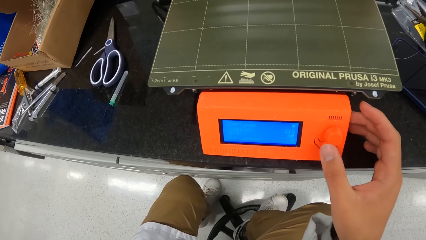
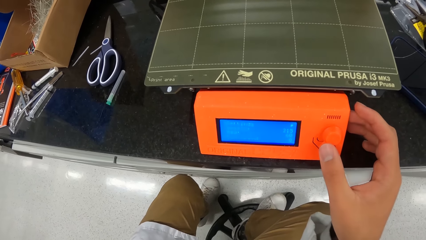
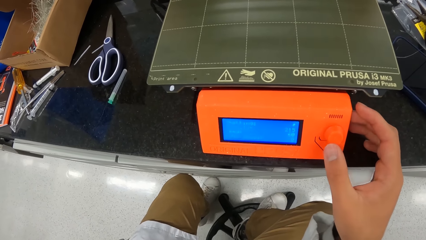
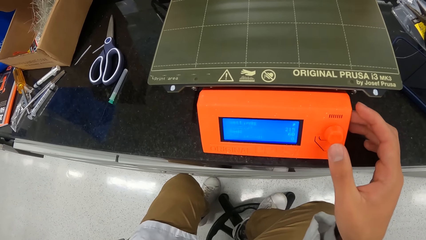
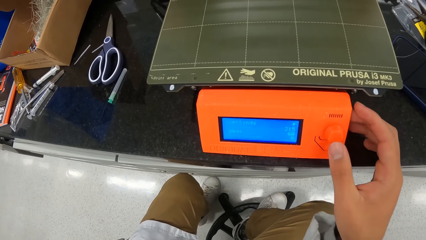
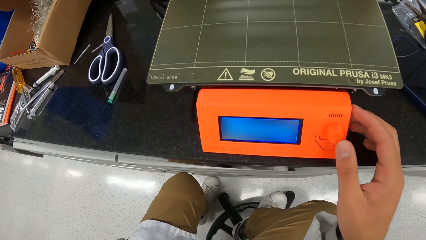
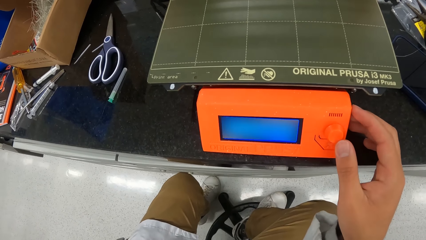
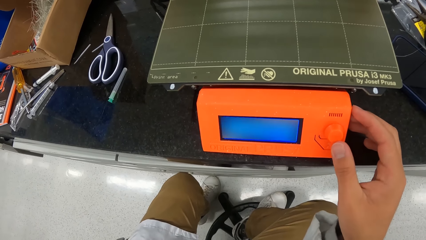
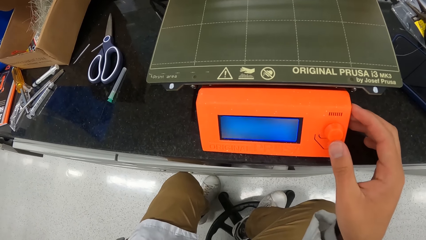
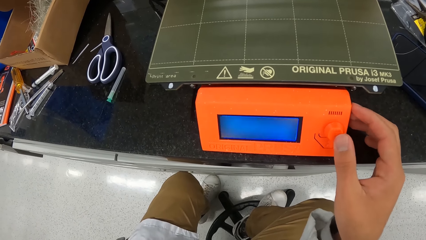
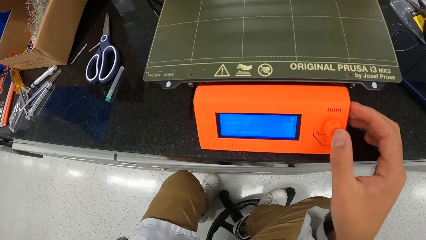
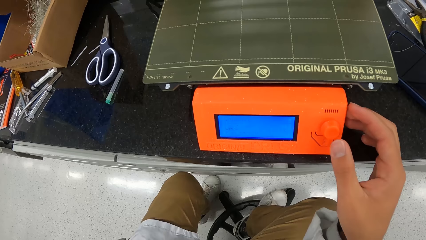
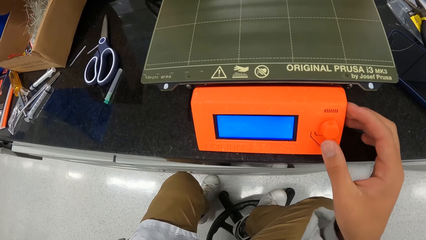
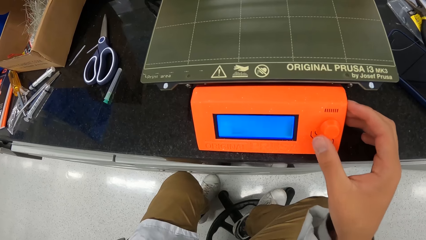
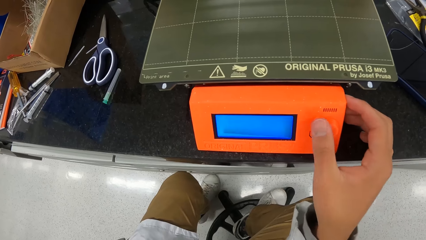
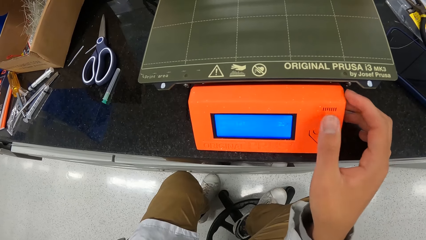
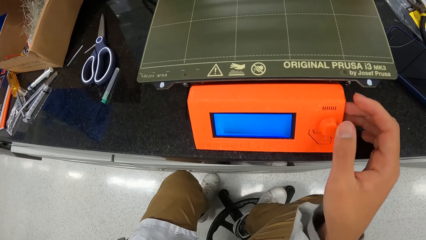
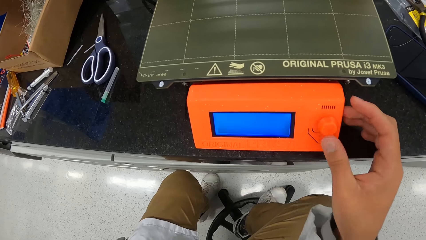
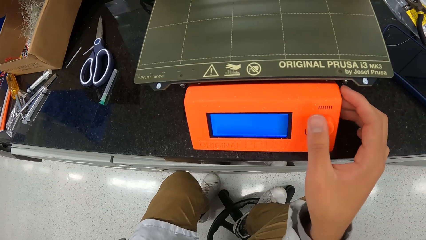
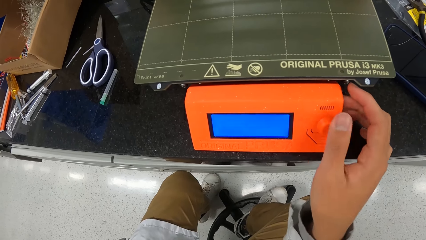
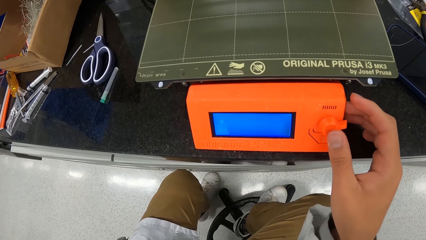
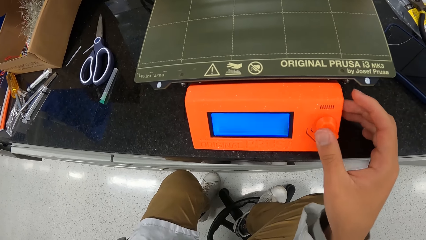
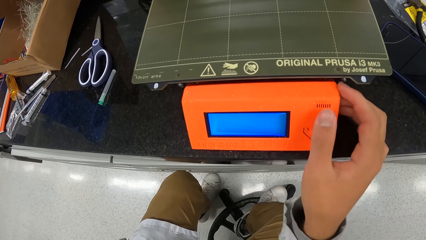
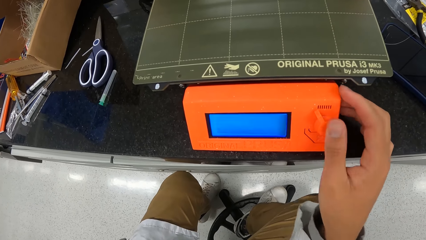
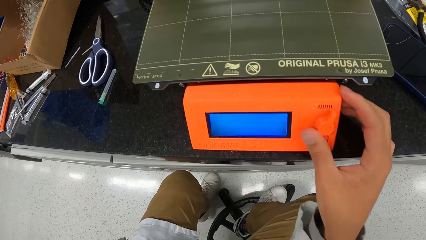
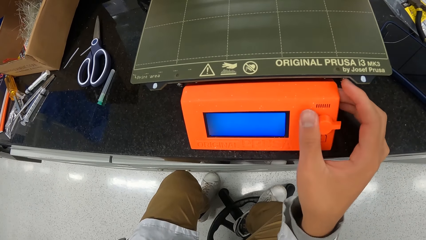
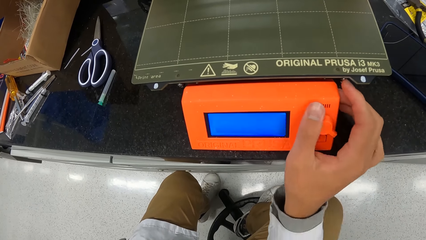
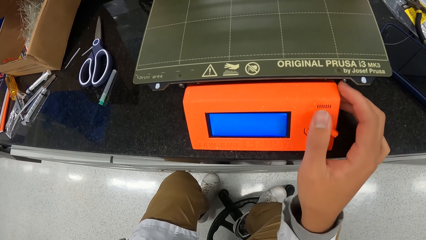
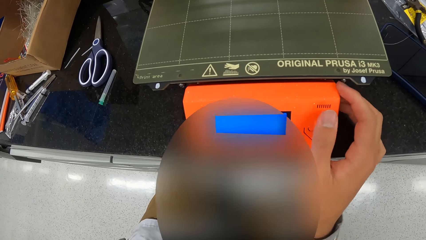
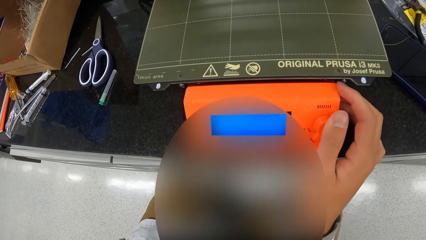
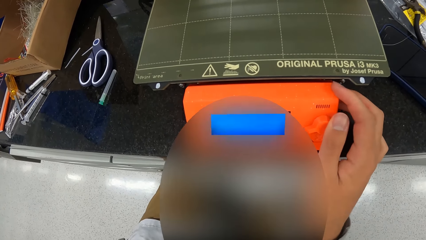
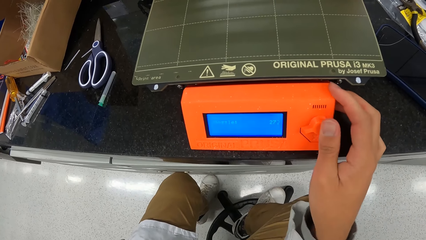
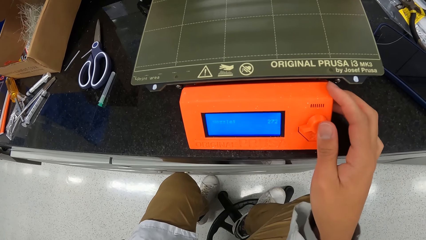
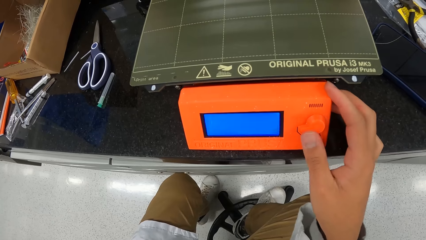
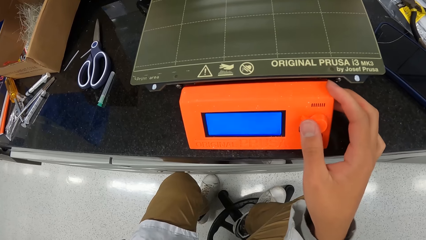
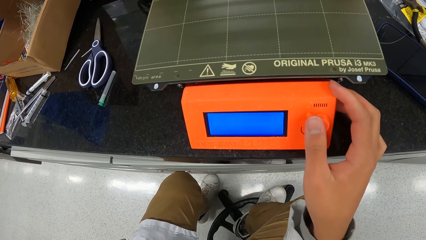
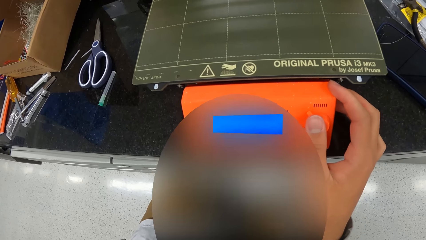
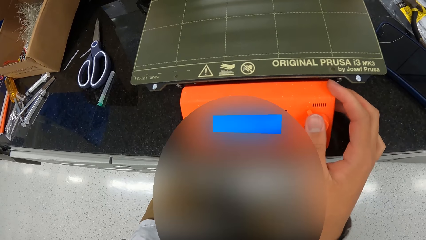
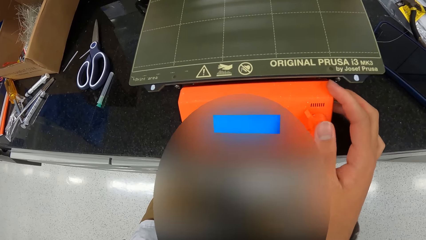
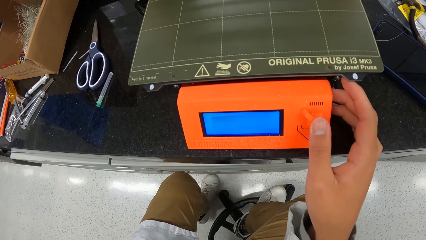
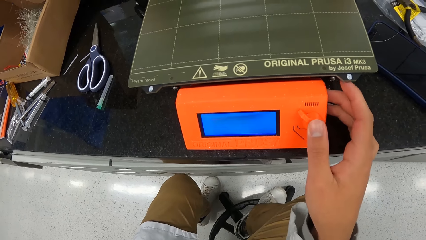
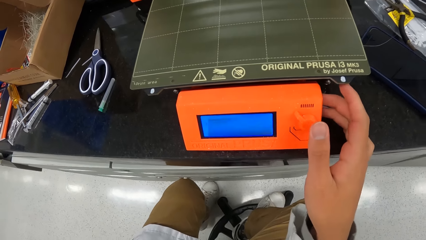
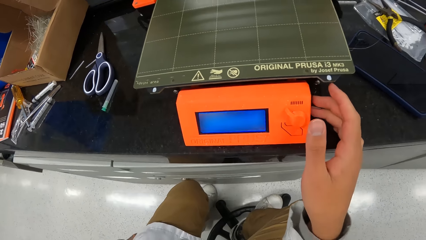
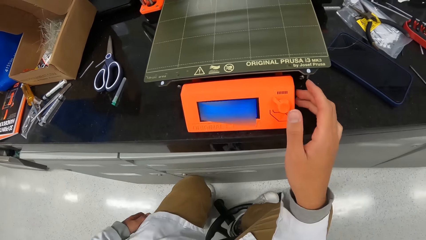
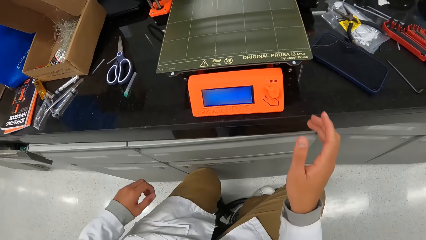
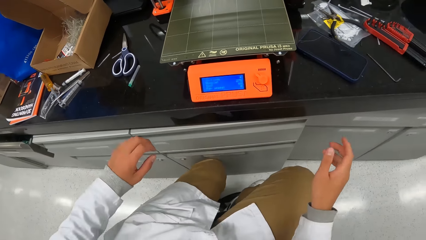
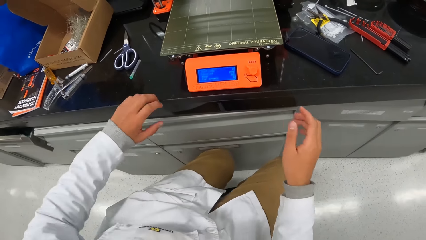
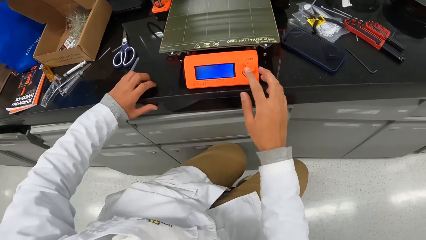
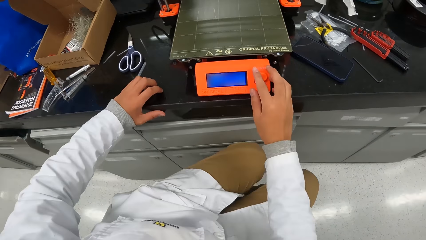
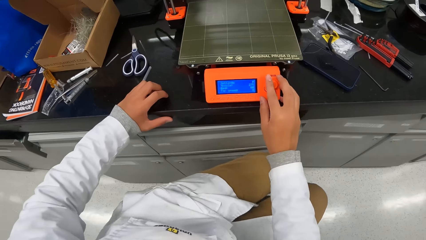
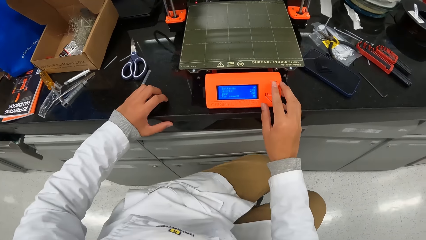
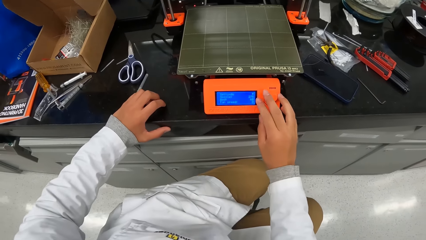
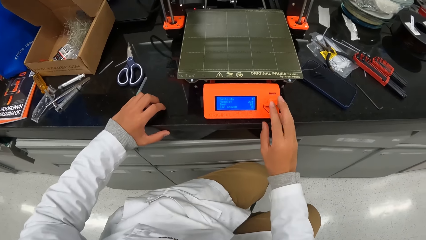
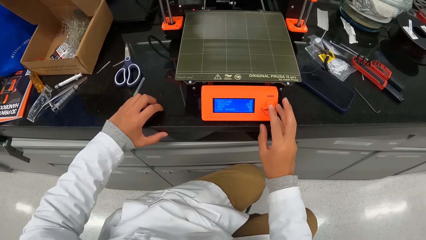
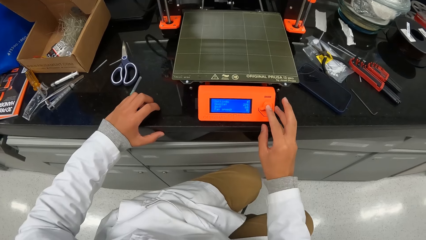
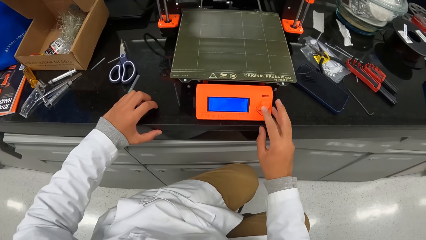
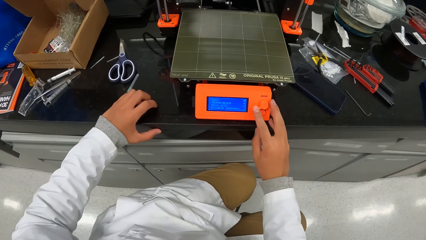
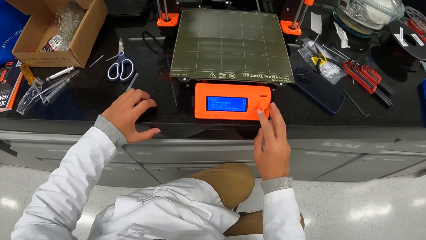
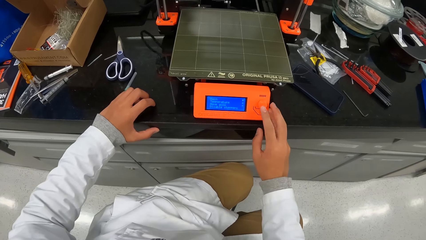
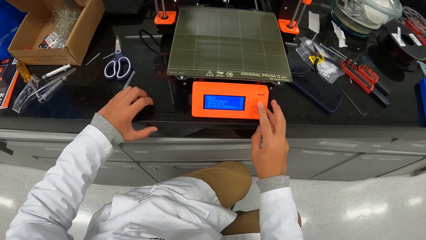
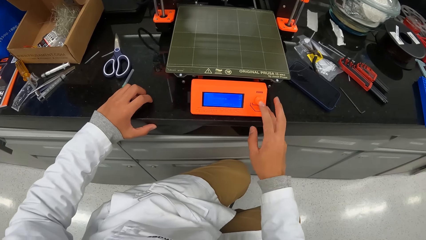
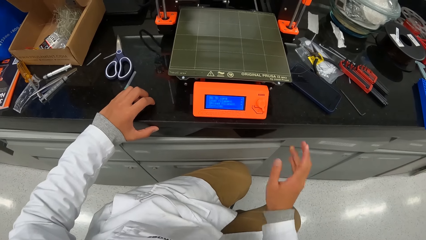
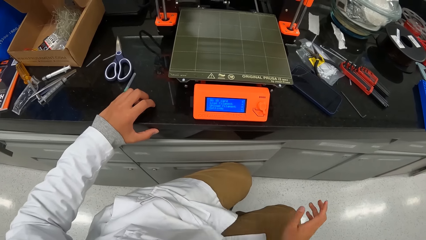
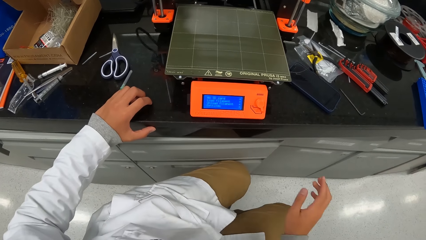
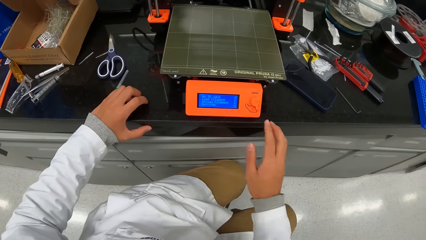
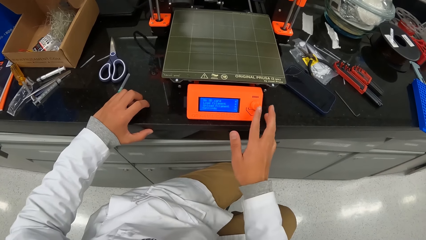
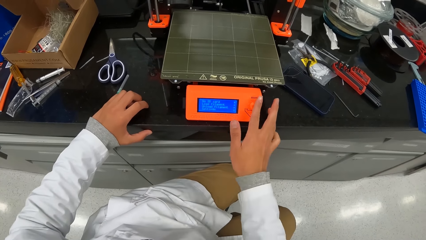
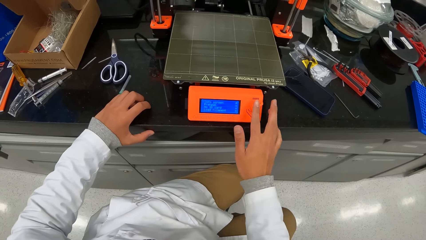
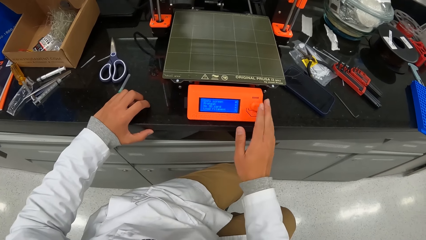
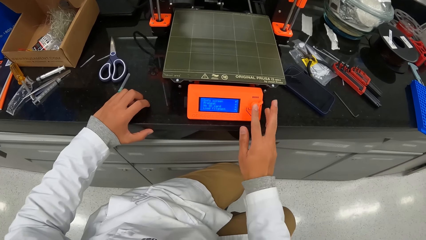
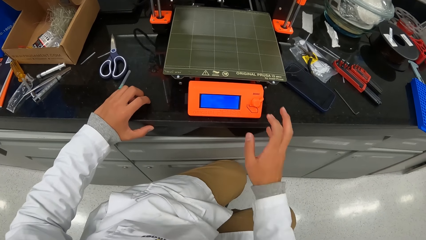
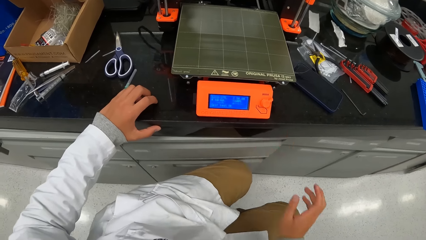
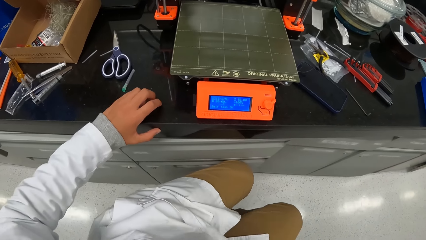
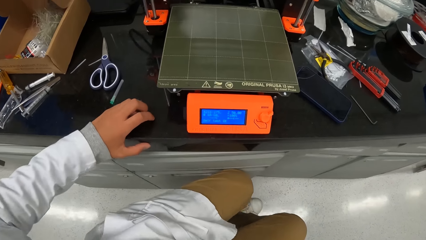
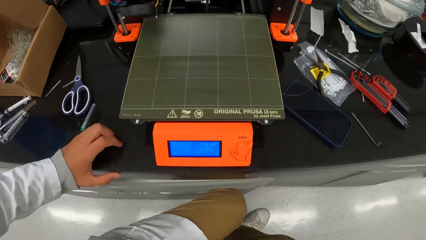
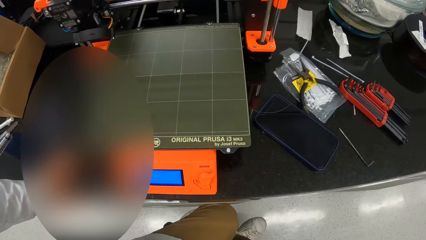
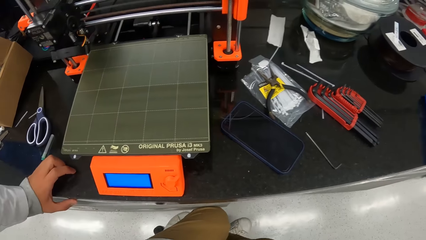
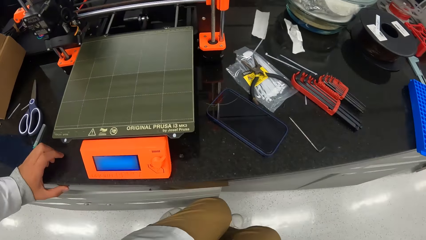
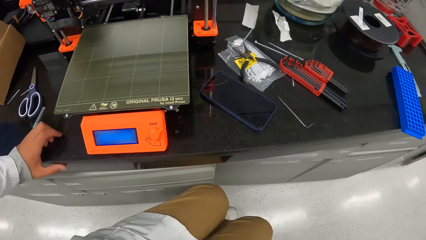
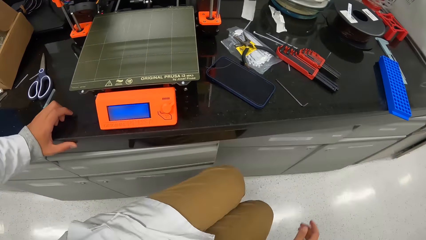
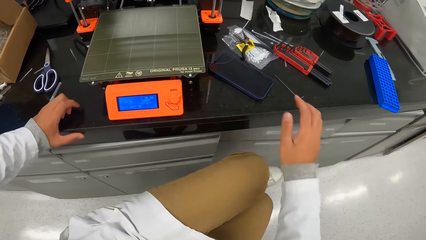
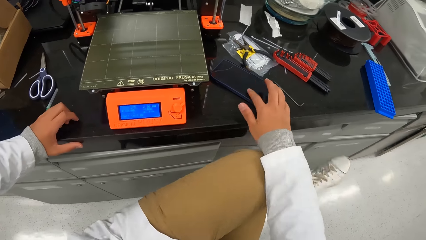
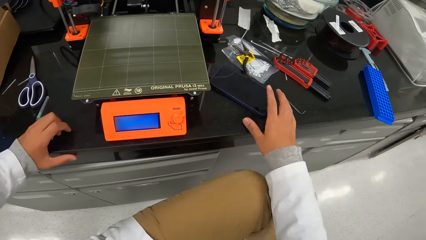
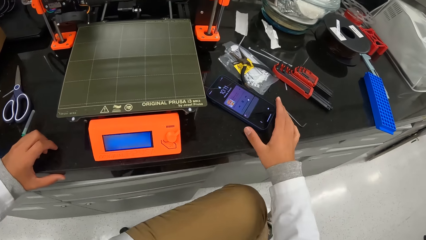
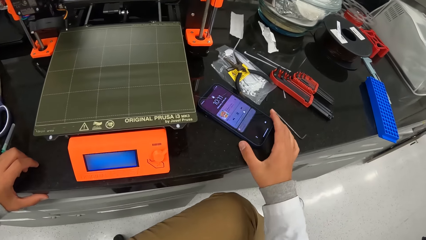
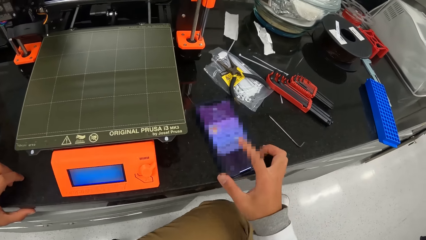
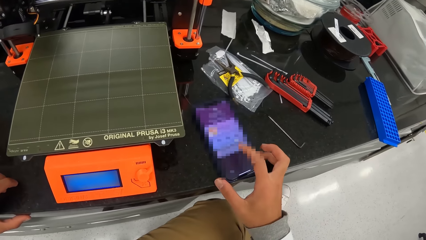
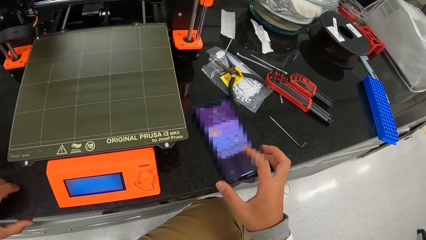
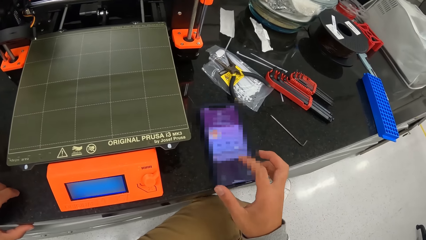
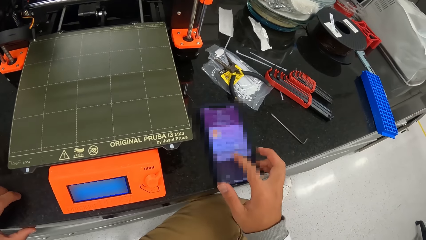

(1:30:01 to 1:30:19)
The camera wearer rotates the knob on the 3D printer on the countertop with his right hand. He presses the knob on the 3D printer on the countertop with his right hand. He rotates the knob on the 3D printer on the countertop with his right hand. He adjusts the button. He removes his right hand from the knob on the 3D printer on the countertop. He places his left hand on the countertop. He touches the knob on the 3D printer on the countertop with his right hand. He rotates the knob on the 3D printer on the countertop with his right hand. He removes his right hand from the knob on the 3D printer on the countertop. He rotates the knob on the 3D printer on the countertop with his right hand. He presses a phone on the laboratory counter with his right hand.
